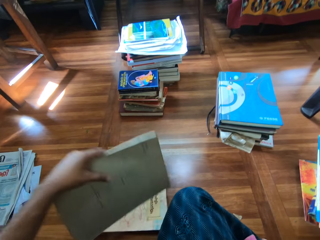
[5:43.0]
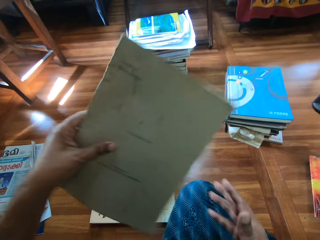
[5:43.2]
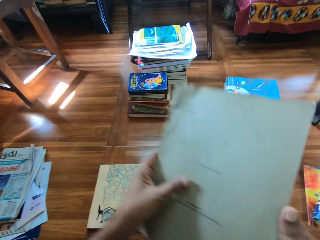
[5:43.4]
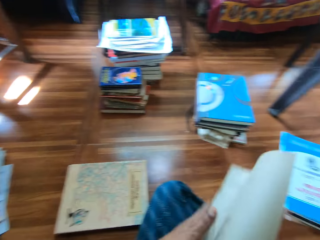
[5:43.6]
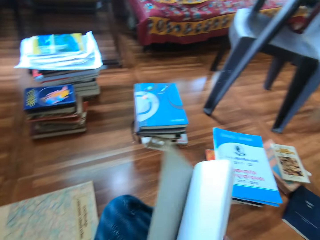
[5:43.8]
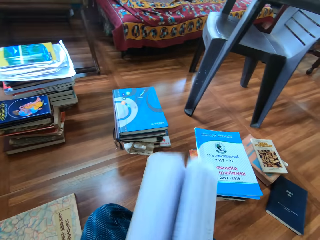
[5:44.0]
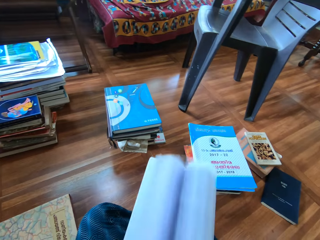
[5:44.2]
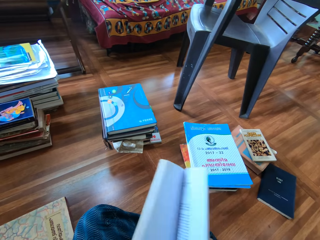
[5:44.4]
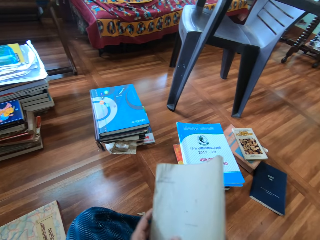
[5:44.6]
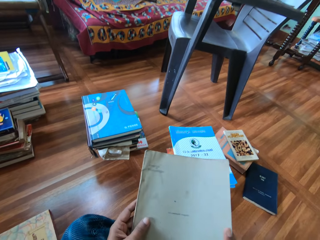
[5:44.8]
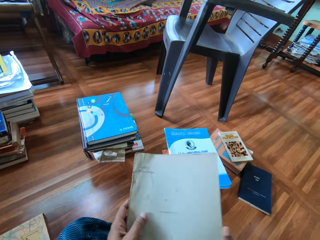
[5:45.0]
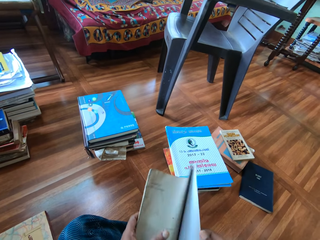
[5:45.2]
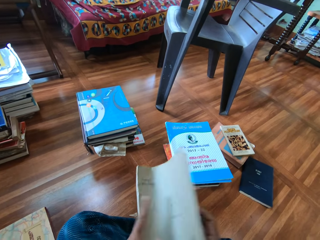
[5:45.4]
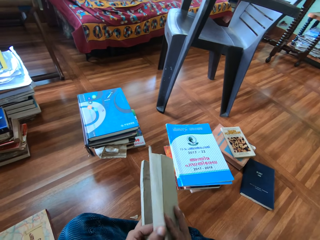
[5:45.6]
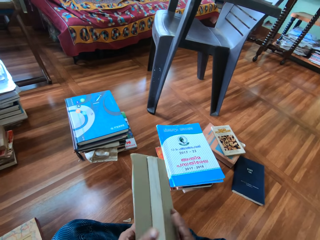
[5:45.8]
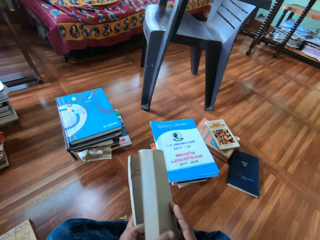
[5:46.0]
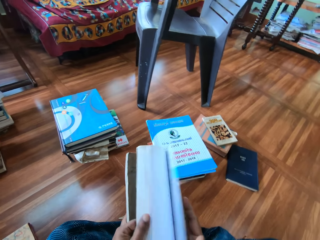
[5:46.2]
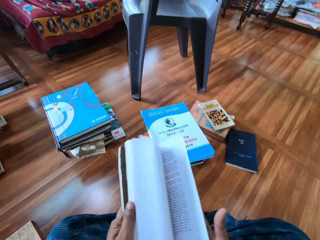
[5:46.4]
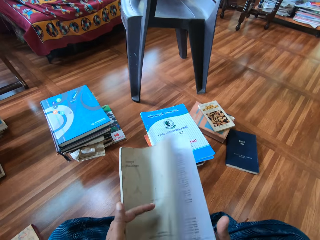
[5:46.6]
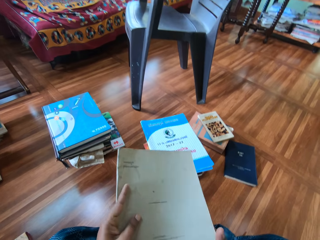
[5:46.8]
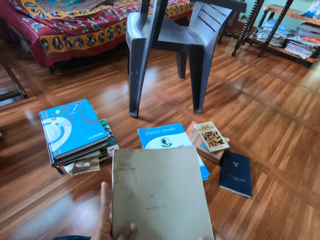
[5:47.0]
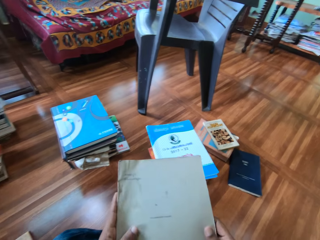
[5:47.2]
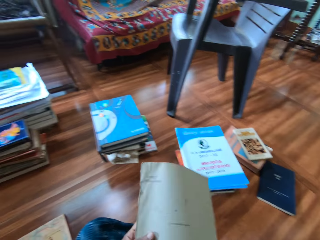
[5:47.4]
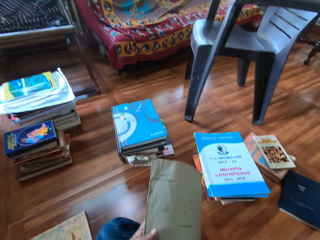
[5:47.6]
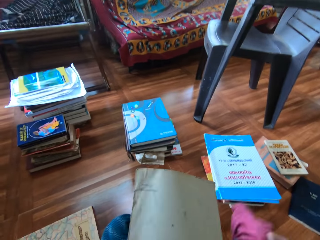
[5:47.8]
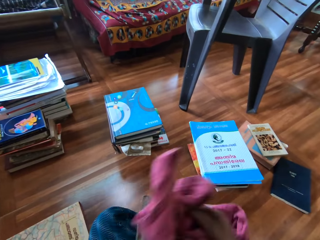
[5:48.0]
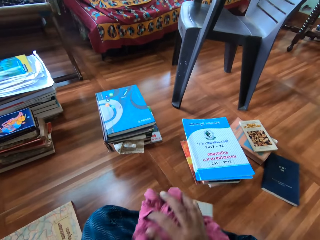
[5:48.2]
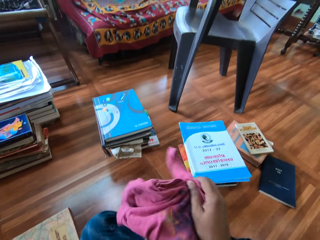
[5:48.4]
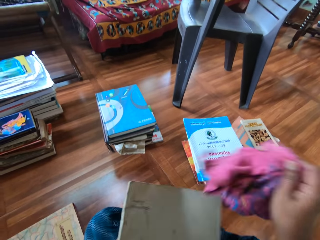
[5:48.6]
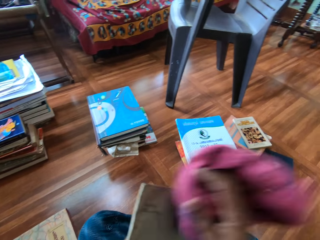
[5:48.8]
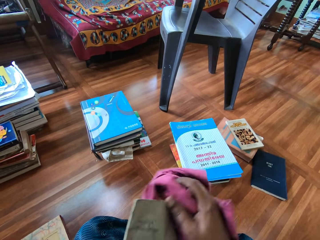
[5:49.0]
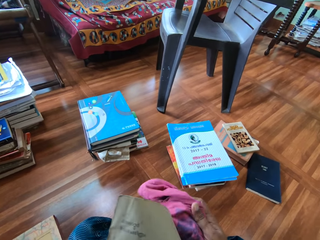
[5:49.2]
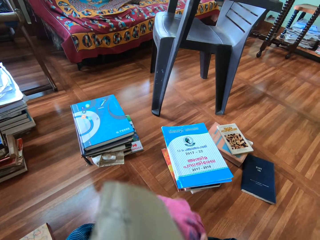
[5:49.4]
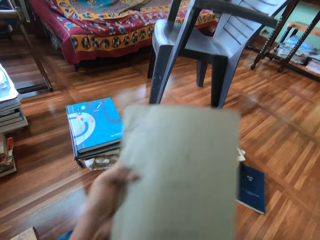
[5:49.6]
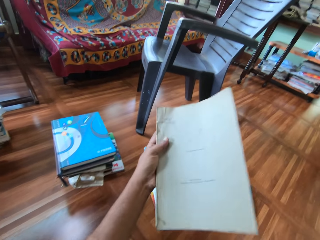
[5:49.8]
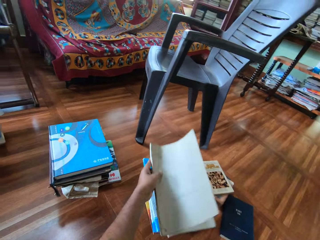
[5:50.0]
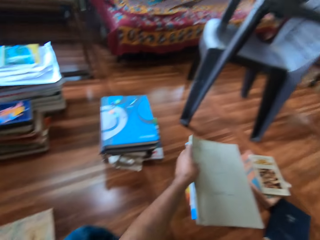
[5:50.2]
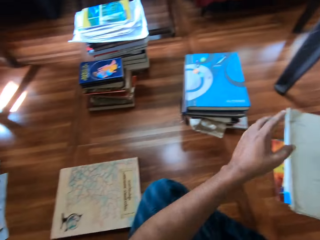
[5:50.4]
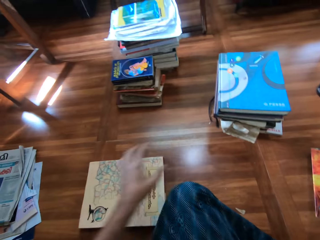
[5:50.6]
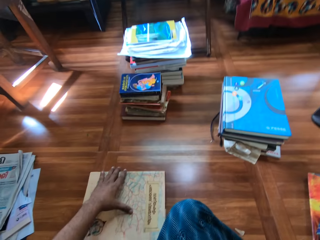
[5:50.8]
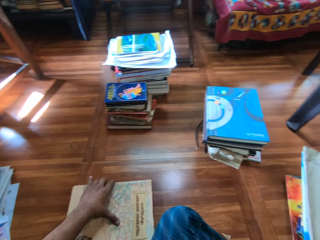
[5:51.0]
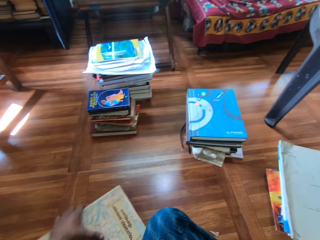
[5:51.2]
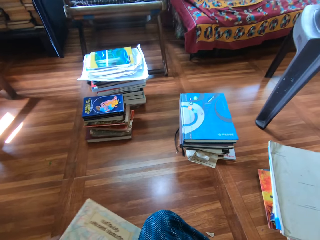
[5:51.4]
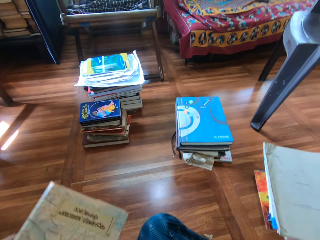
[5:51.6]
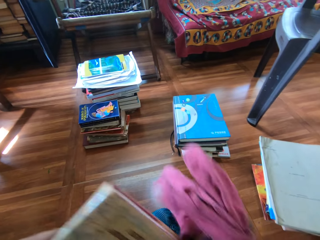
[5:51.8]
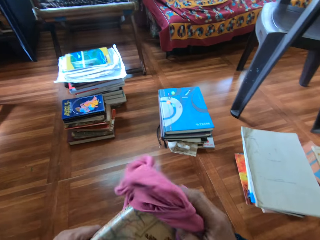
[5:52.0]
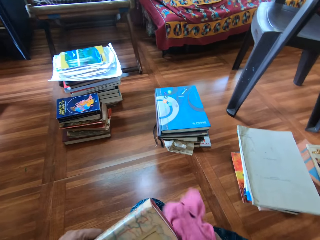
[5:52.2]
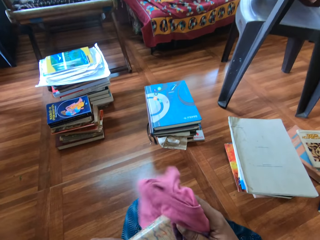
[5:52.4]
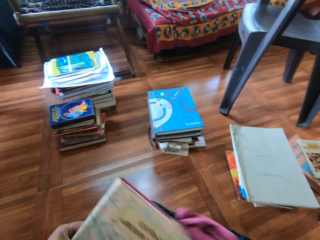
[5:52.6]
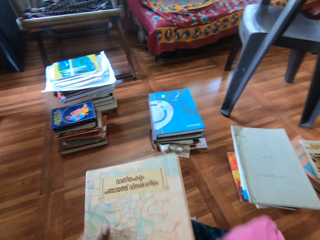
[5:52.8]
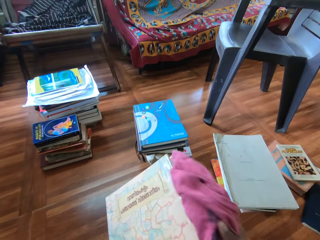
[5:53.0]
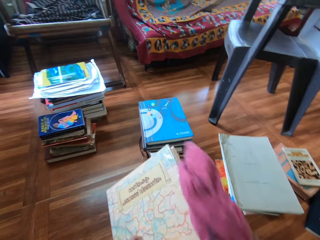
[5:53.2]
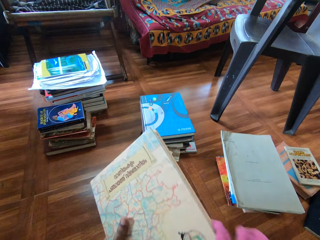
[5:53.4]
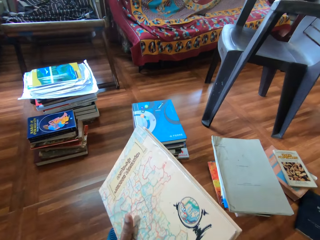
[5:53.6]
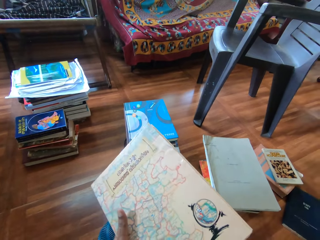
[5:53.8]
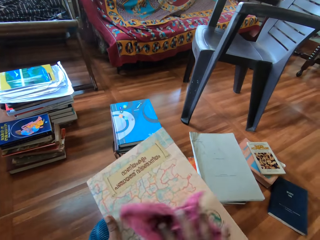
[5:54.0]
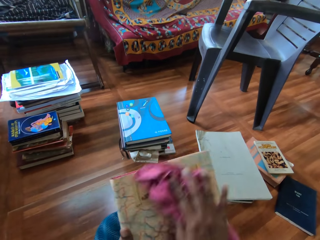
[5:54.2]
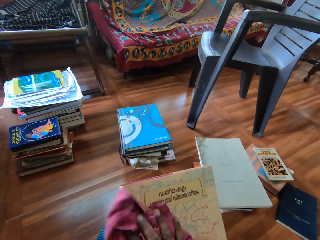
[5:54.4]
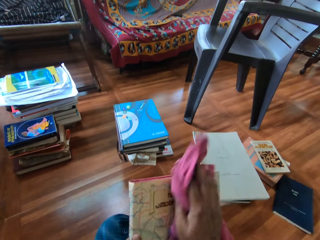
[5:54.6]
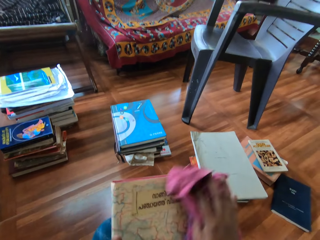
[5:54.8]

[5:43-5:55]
The camera wearer holds the book with both hands. He flips the pages of the book with his right hand. He opens the book. He picks the piece of cloth from the floor with his right hand. He cleans the book with the cloth in his right hand. He drops the book on the pile of books with his right hand. He picks a book from the floor with his left hand. He cleans the book with the cloth in his right hand.

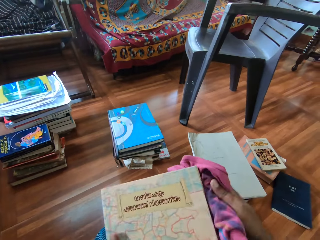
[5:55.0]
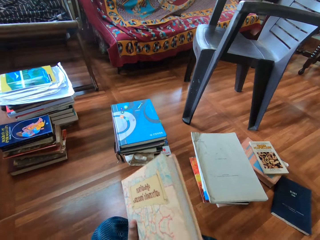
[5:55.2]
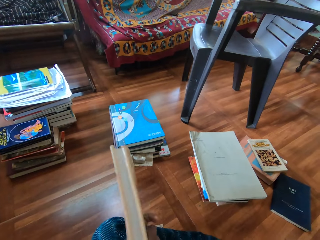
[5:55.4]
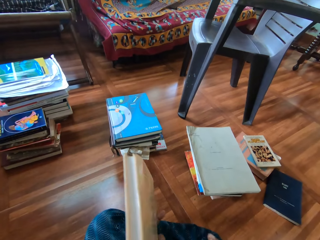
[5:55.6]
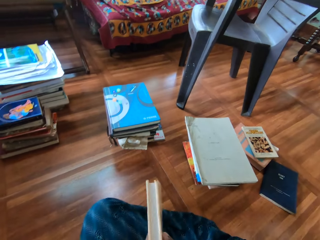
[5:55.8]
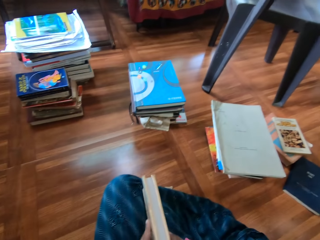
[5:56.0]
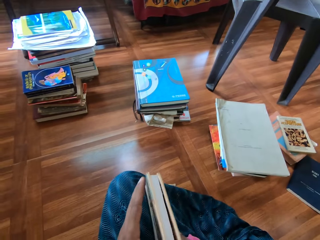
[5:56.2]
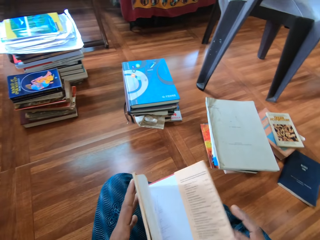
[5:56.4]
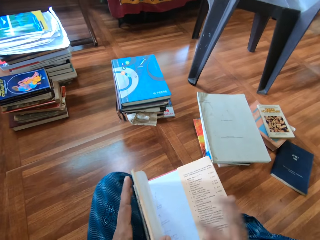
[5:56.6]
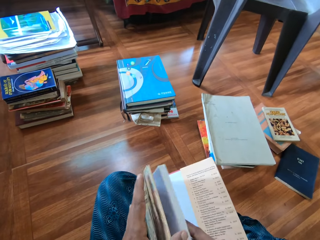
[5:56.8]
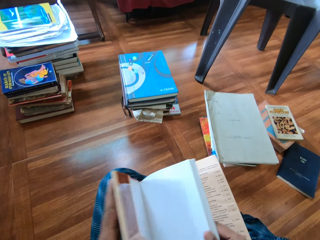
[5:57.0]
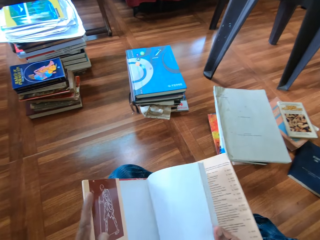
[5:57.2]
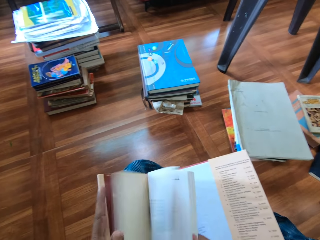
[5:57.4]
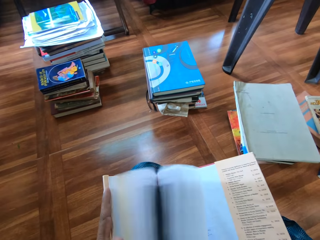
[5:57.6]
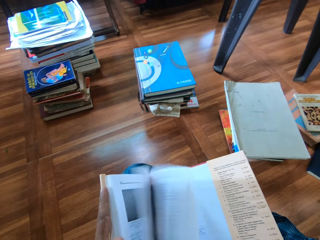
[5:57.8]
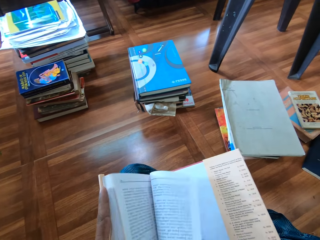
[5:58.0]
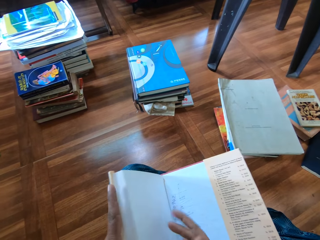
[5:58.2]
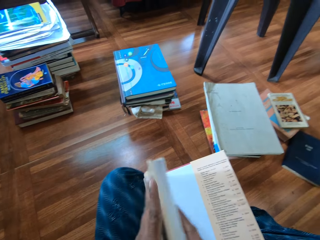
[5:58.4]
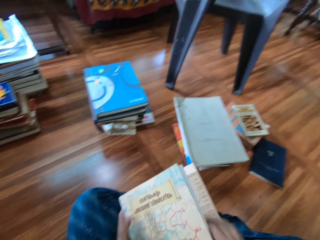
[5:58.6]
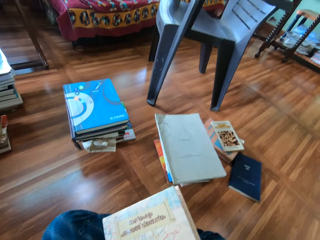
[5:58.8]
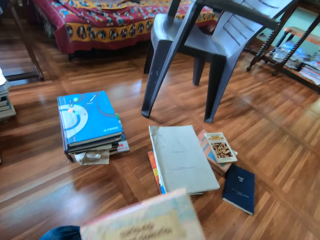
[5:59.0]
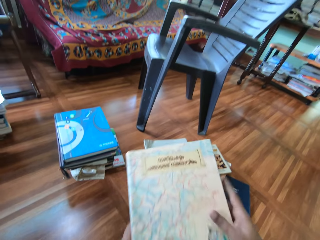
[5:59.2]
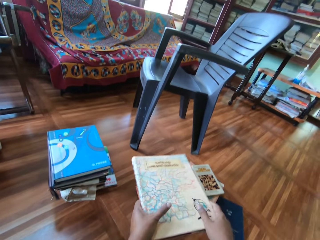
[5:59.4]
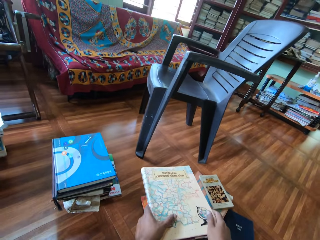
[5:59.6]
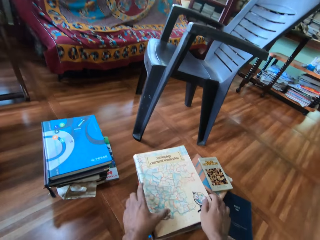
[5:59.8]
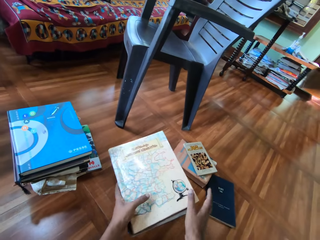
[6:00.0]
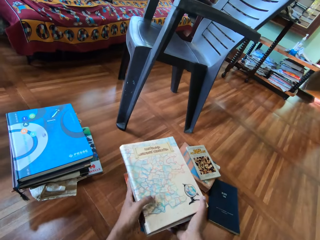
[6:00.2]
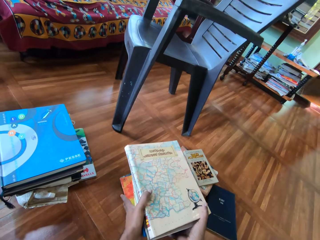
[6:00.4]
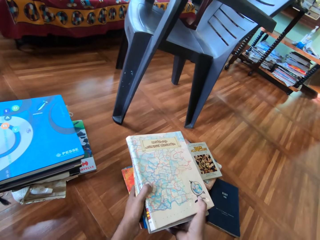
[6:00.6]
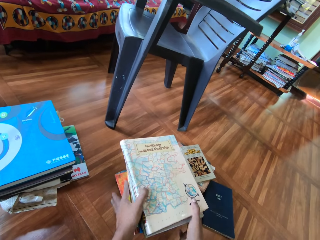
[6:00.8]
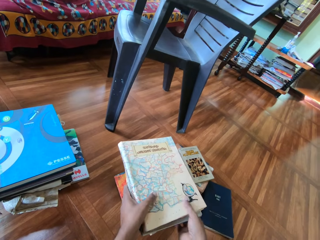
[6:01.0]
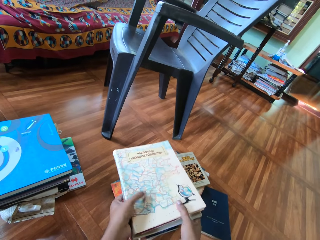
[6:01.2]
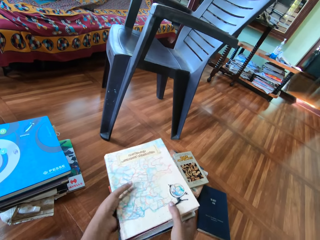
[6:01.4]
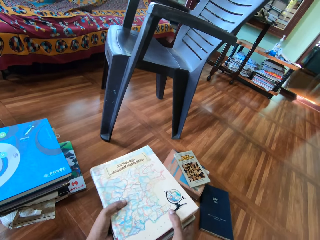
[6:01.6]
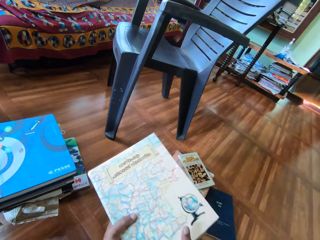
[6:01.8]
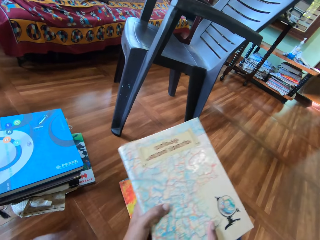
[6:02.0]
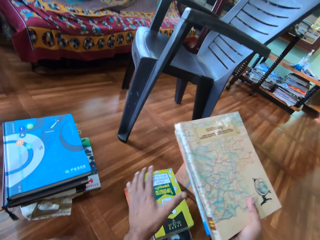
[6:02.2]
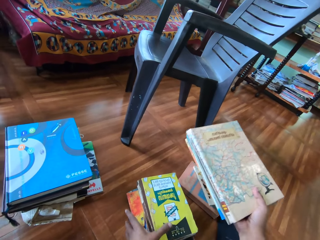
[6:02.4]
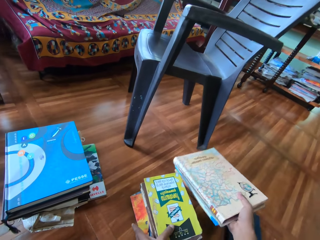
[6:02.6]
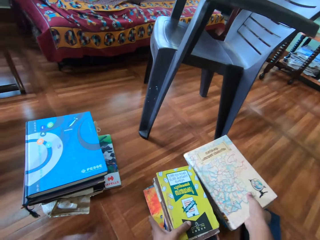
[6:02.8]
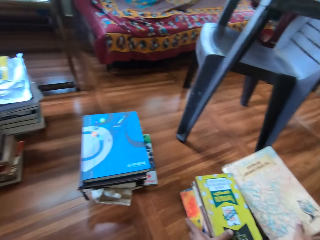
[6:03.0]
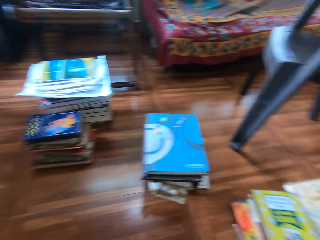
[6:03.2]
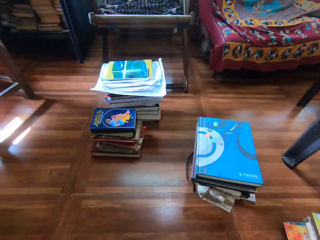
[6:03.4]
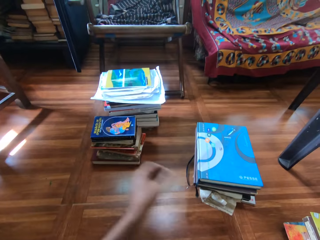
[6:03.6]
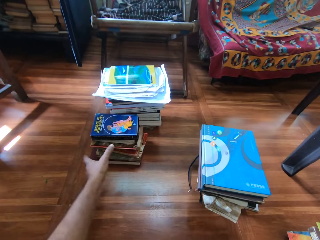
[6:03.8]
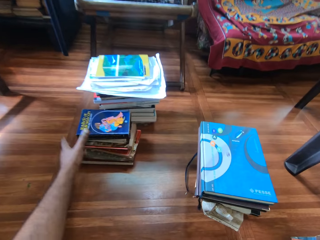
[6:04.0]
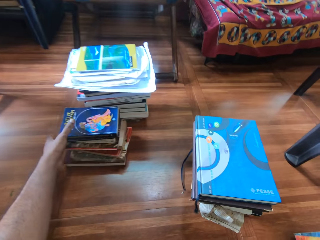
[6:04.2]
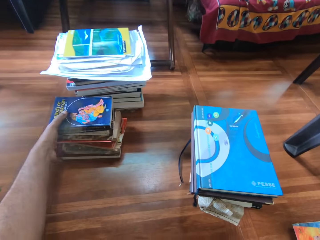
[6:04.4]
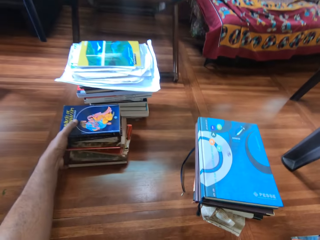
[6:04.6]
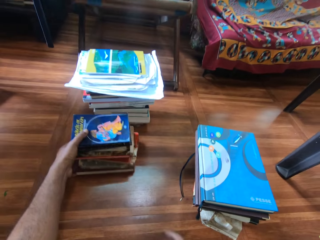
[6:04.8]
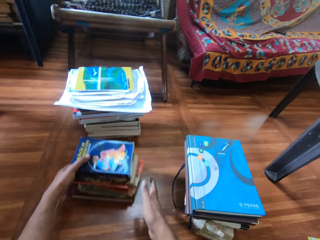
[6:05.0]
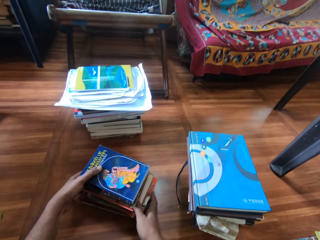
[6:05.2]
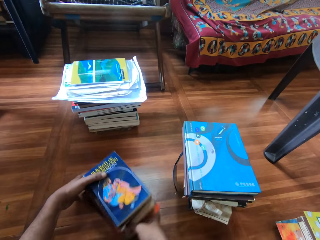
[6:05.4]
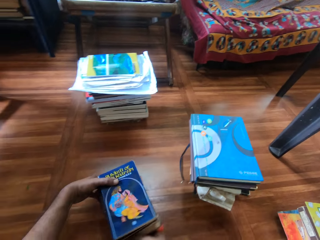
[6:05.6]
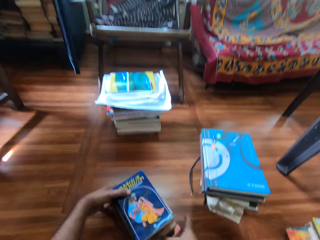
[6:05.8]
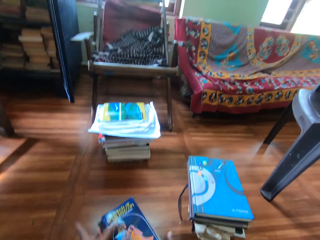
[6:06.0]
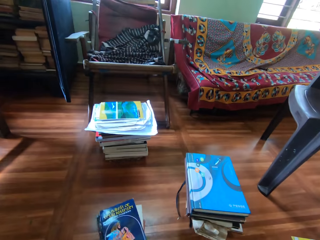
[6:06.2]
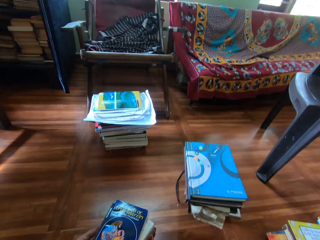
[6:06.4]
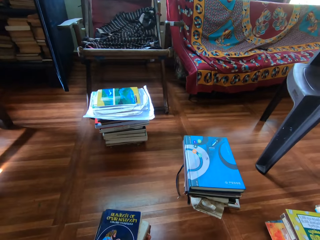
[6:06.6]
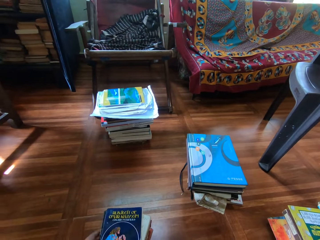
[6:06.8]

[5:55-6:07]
The camera wearer drops the piece of cloth on the floor with his right hand. He flips the pages of the book with his right hand. He opens the book. He drops the book on the pile of books with both hands. He adjusts the pile of books with both hands. He picks some books from the pile of books with both hands. He holds the pile of books with his left hand. He drops the book on a pile of books with his right hand. He moves a pile of books on the floor with both hands.
